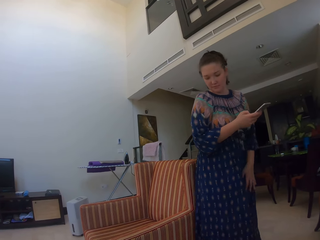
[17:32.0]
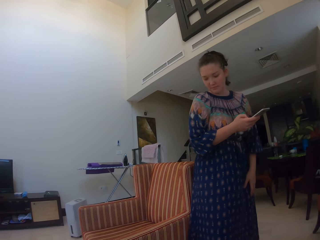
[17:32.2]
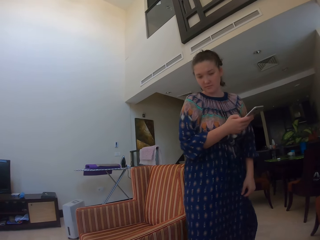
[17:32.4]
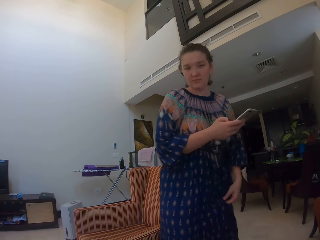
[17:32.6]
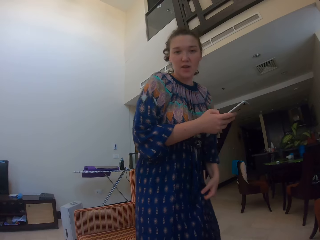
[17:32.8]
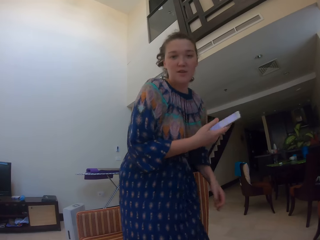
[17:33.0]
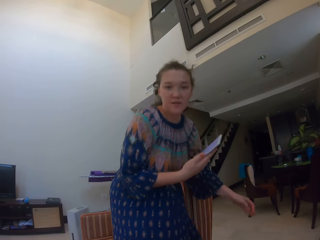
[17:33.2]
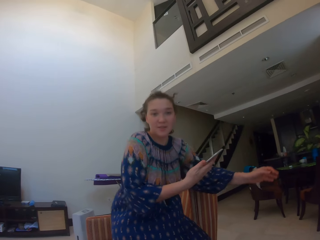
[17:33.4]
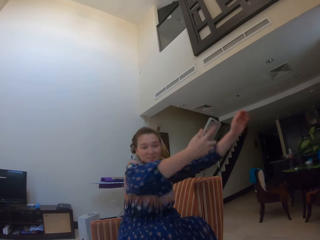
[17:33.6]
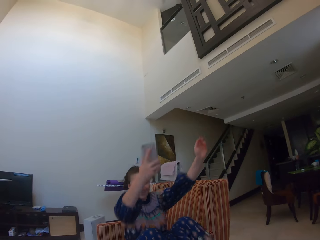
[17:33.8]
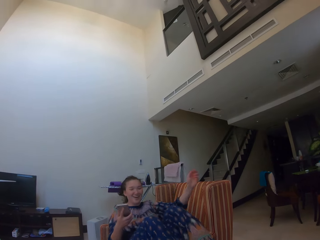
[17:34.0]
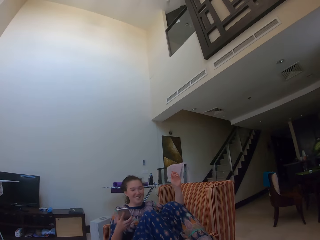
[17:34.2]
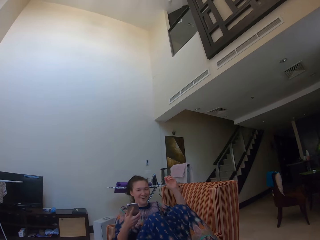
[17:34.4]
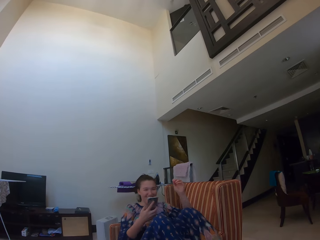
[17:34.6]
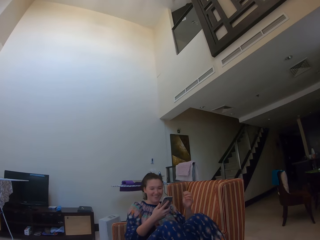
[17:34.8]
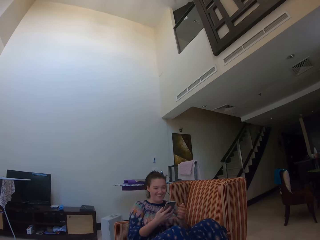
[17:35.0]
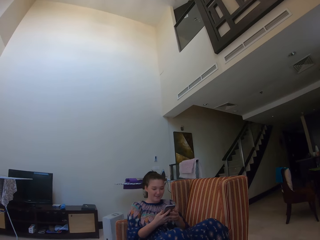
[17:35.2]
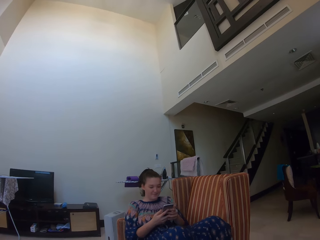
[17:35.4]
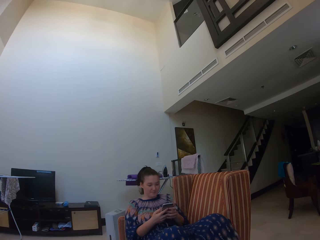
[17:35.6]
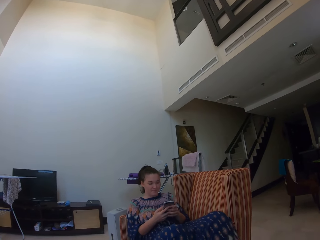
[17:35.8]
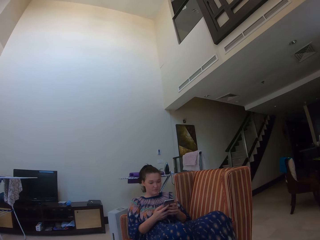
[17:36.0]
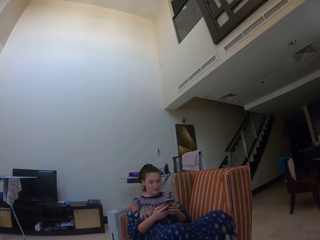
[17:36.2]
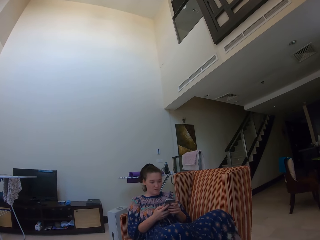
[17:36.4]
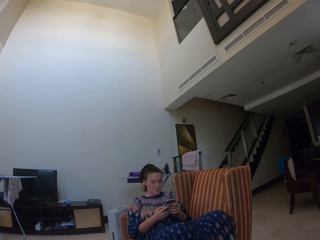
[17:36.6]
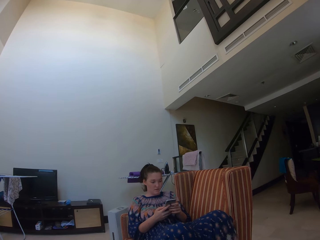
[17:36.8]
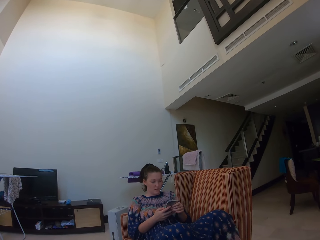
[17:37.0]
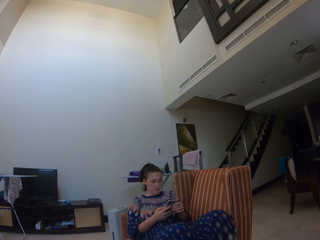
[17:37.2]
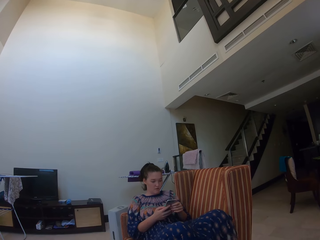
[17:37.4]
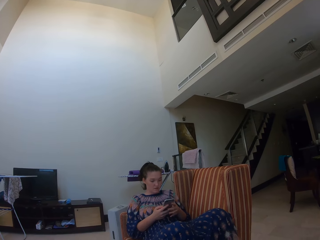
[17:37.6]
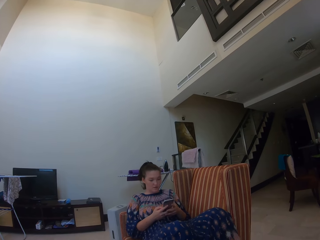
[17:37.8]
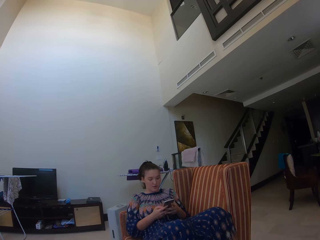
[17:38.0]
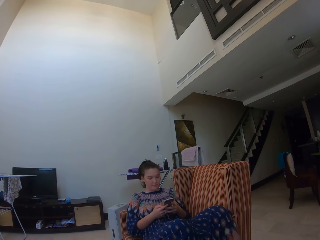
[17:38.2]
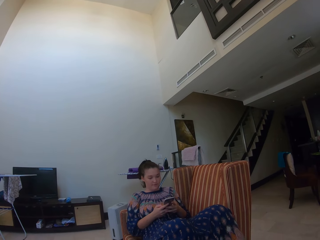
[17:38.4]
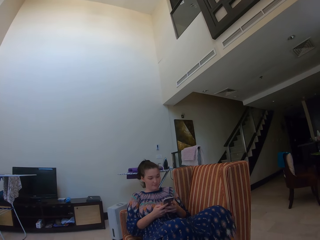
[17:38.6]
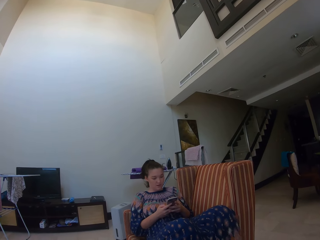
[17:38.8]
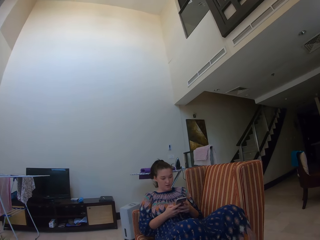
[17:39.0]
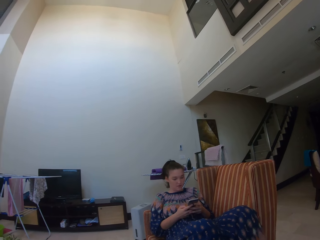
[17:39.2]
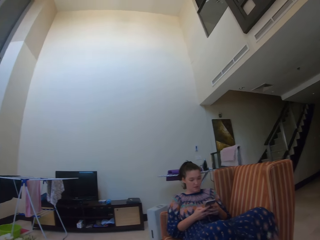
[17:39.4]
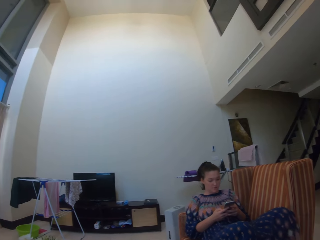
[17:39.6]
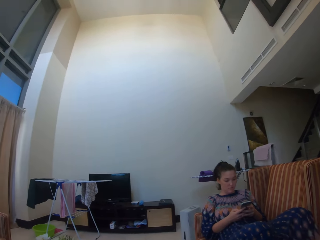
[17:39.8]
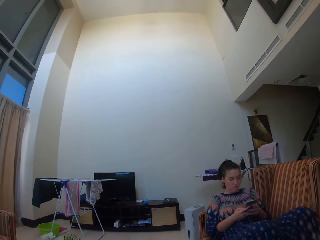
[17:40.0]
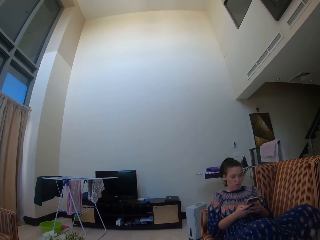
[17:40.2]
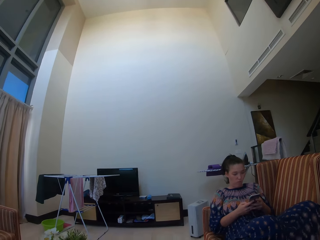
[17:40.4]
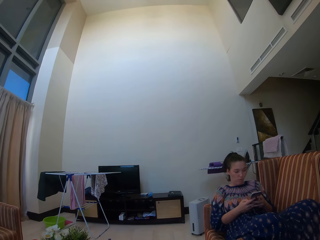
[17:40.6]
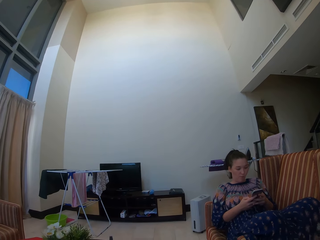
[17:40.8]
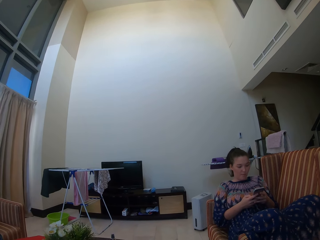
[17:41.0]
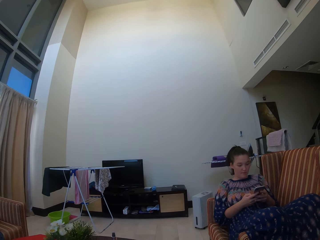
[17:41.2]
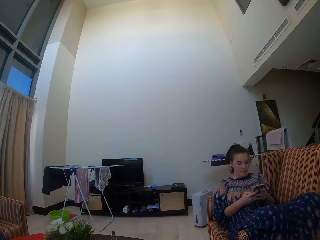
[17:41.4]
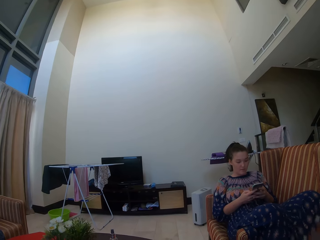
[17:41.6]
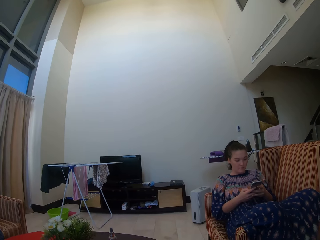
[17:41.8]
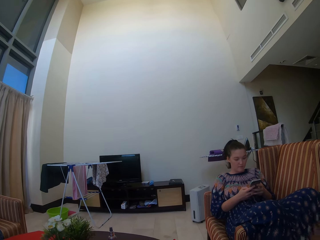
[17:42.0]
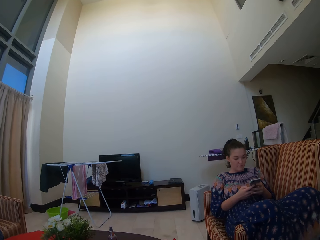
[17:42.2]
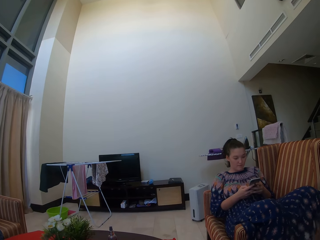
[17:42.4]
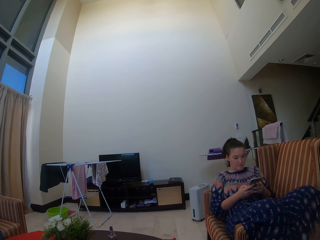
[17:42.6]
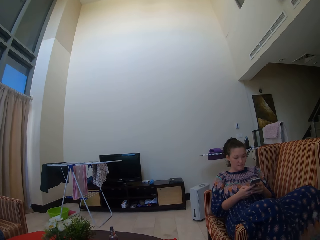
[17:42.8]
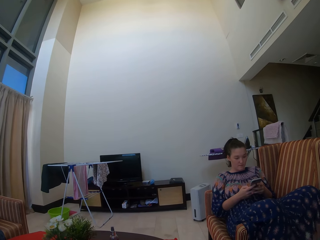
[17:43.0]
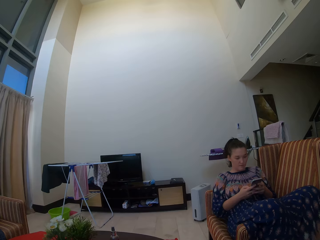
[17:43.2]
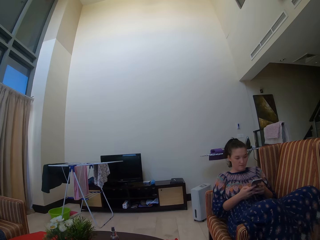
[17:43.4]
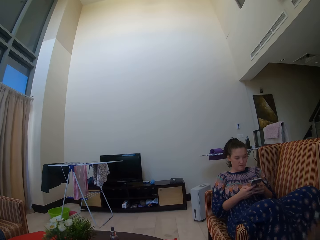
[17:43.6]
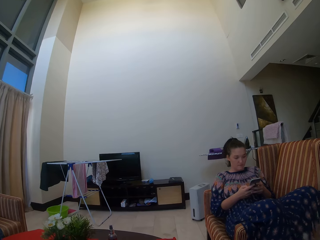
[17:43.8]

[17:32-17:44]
A lady touches her cloth with her left hand. The lady sits on a chair in the sitting room and holds a phone with both hands.

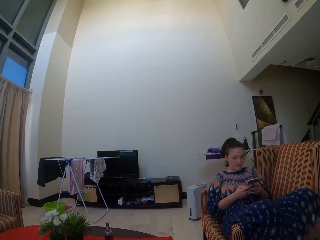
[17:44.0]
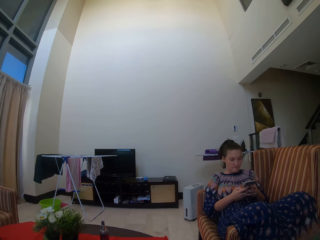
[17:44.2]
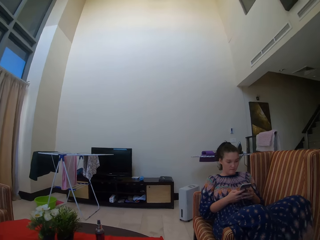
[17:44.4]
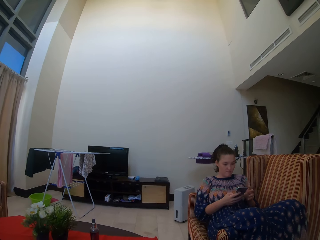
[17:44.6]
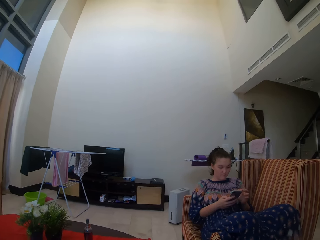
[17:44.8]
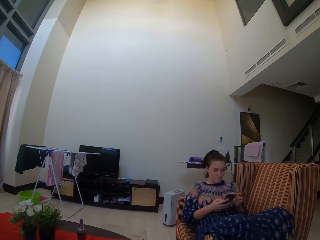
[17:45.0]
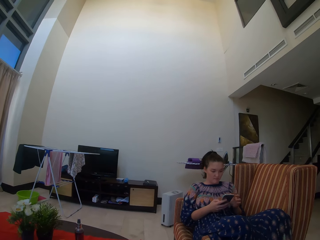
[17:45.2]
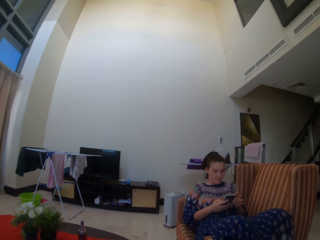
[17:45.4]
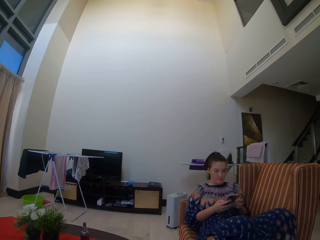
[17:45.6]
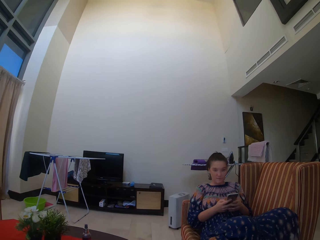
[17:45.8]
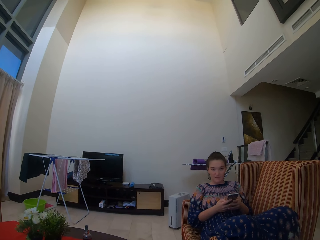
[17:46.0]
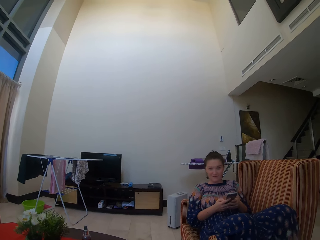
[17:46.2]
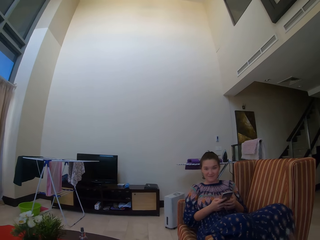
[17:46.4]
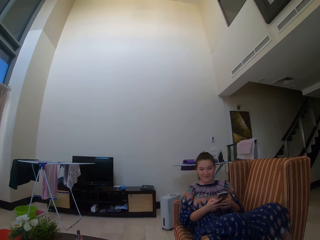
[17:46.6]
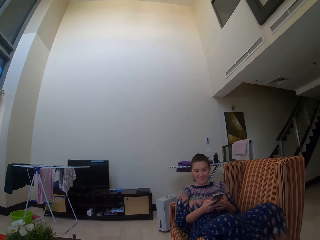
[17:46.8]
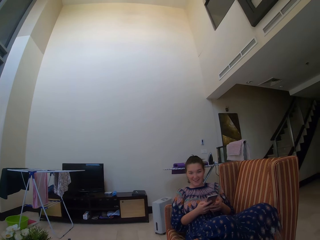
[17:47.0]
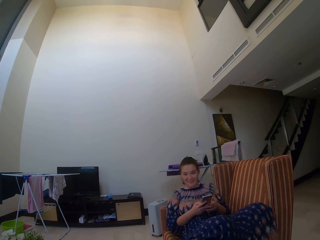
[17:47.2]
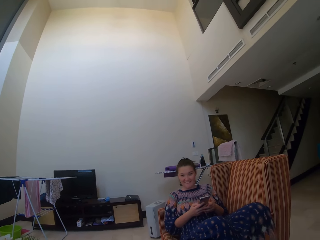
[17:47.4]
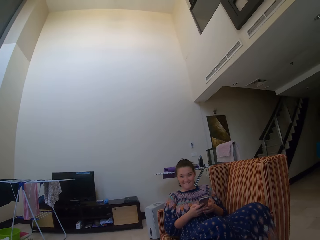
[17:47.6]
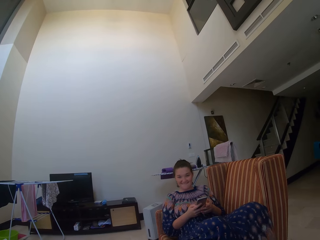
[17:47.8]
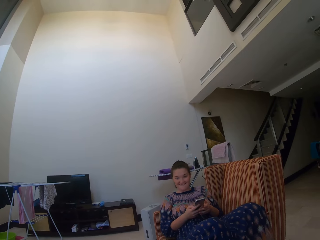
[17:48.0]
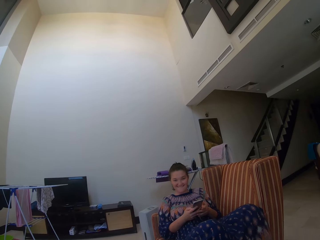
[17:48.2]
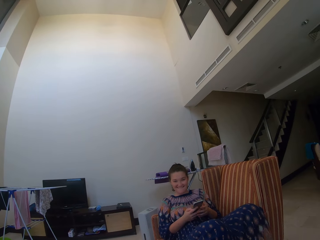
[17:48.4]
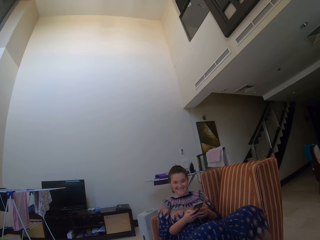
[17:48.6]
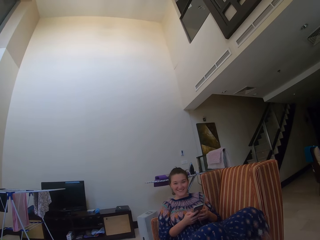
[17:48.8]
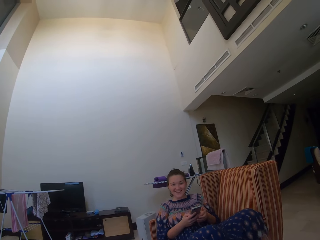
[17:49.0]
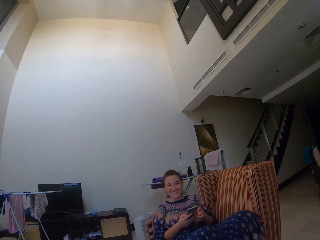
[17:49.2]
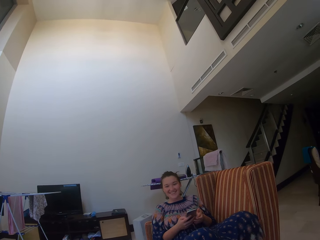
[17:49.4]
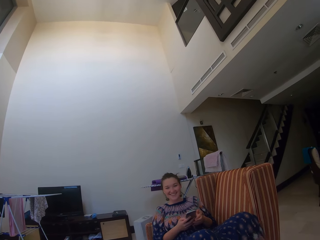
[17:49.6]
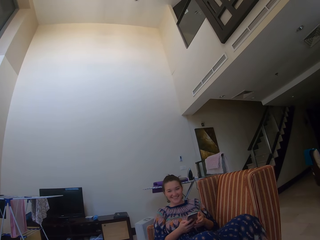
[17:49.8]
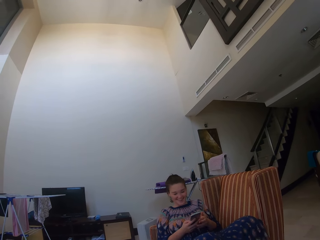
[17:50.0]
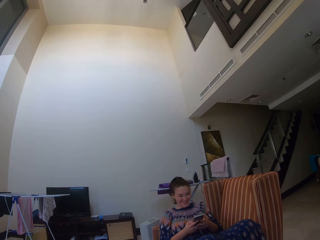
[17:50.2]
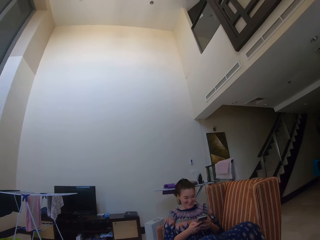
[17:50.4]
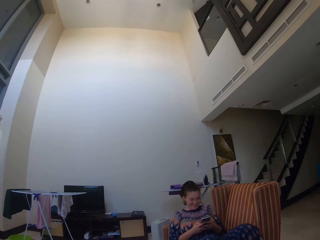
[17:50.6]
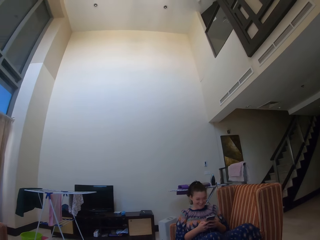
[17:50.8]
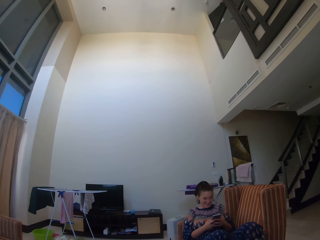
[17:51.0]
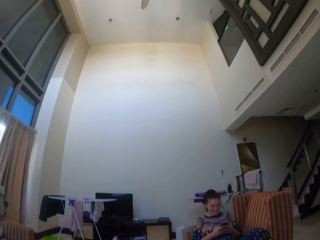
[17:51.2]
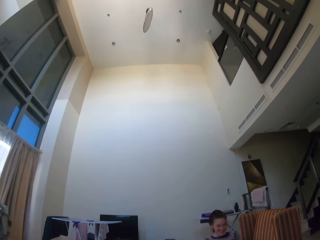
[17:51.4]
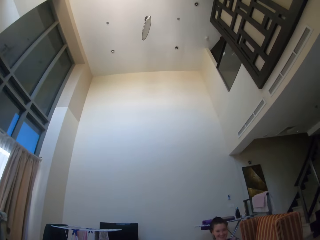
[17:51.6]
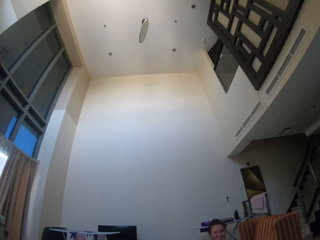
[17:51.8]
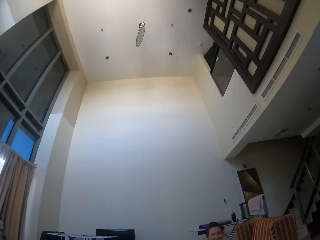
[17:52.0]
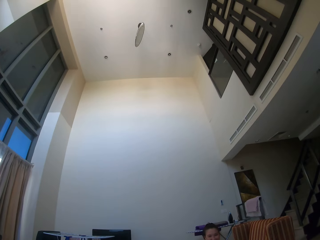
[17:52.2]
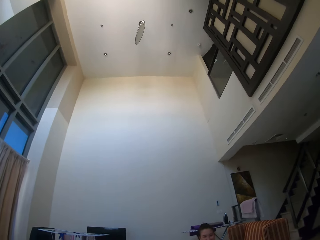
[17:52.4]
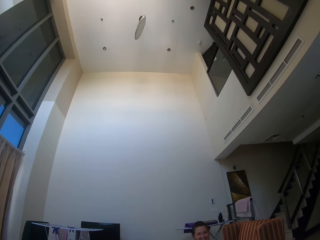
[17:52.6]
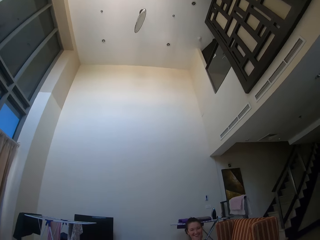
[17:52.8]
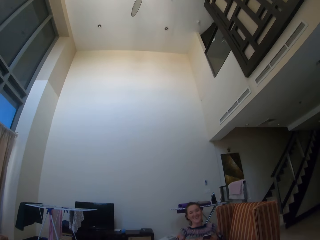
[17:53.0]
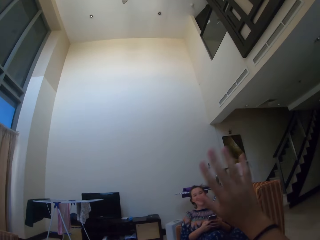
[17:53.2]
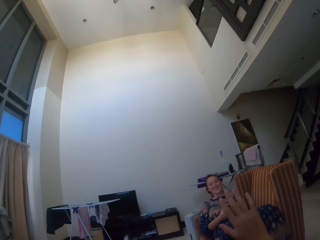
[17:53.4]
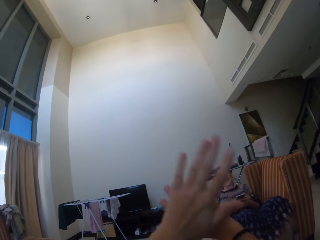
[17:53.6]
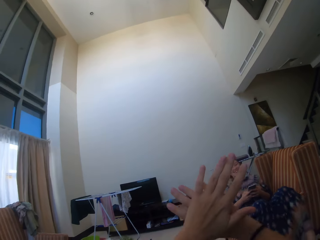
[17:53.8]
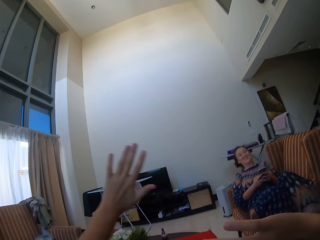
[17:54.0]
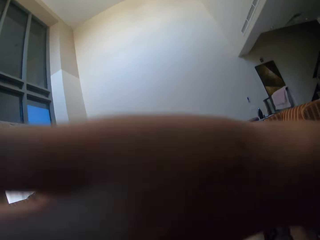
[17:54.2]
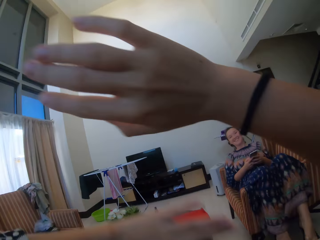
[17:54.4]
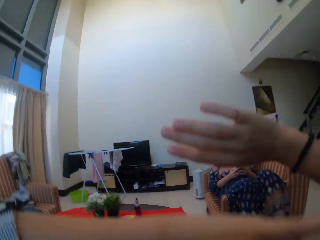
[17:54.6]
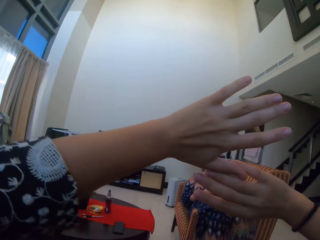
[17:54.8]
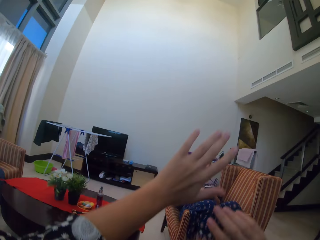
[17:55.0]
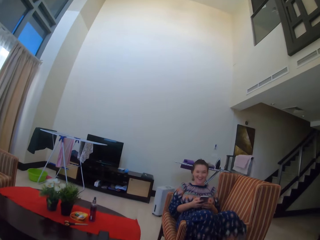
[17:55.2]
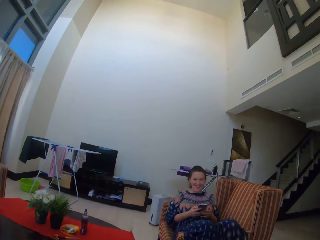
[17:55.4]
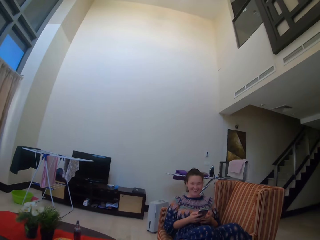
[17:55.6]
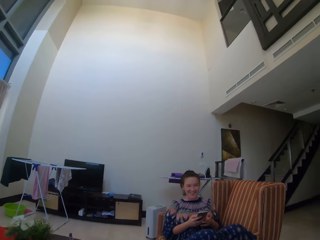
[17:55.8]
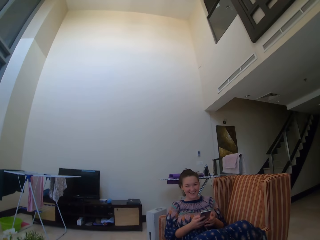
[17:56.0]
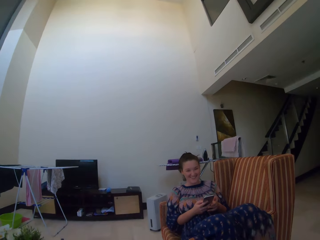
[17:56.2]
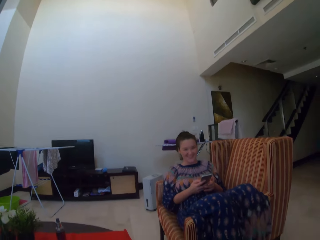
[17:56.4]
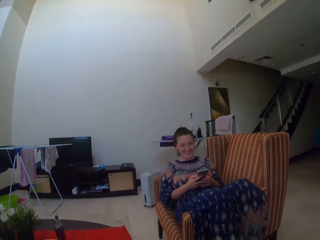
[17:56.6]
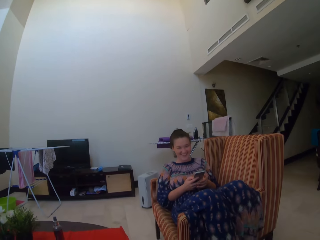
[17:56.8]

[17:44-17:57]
The camera wearer crosses his hand. He swings his hands.
